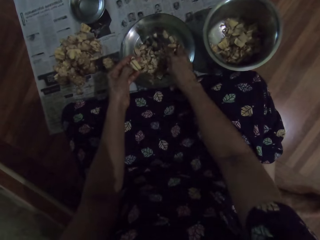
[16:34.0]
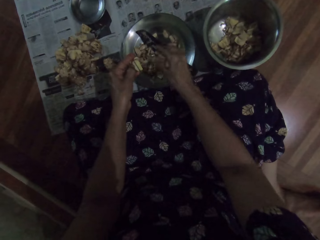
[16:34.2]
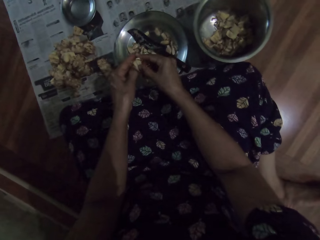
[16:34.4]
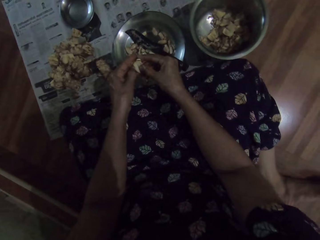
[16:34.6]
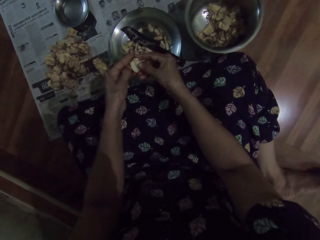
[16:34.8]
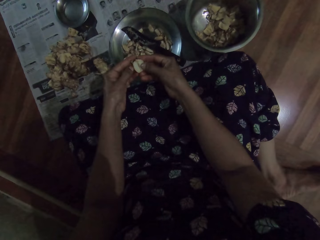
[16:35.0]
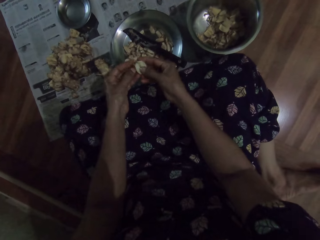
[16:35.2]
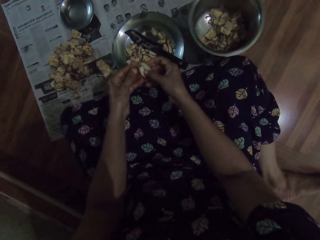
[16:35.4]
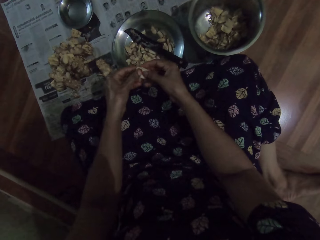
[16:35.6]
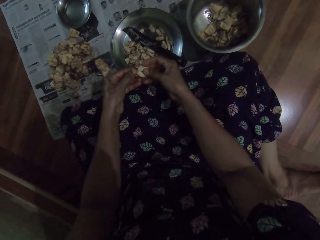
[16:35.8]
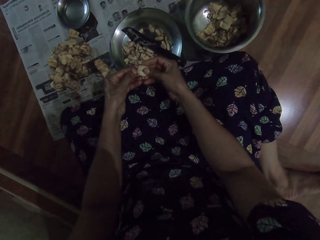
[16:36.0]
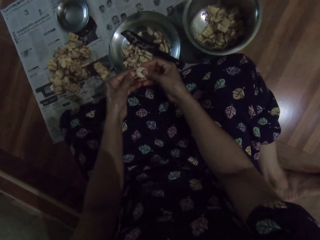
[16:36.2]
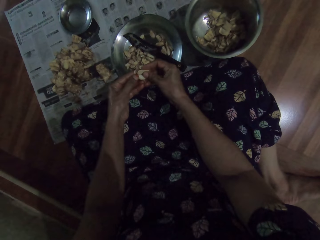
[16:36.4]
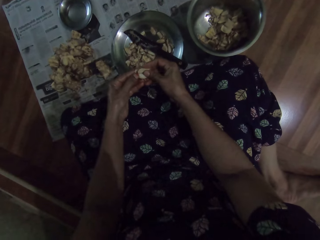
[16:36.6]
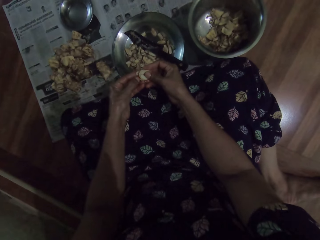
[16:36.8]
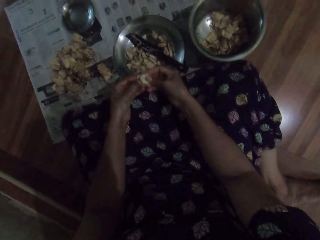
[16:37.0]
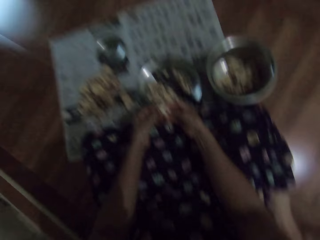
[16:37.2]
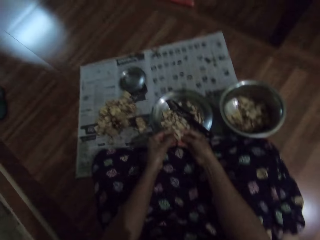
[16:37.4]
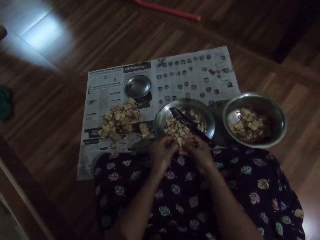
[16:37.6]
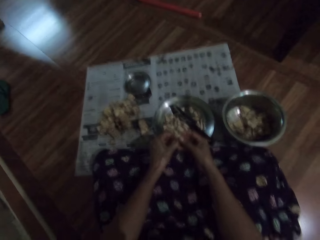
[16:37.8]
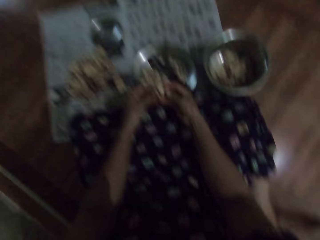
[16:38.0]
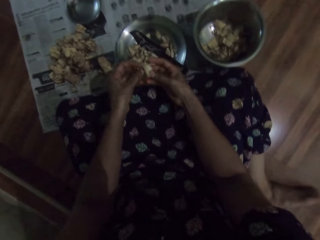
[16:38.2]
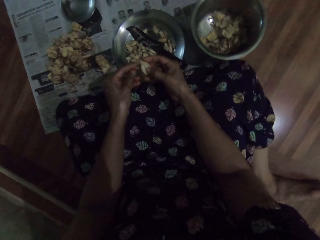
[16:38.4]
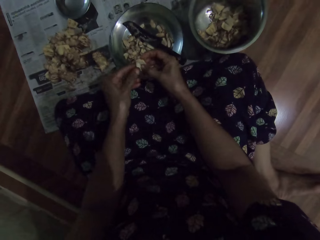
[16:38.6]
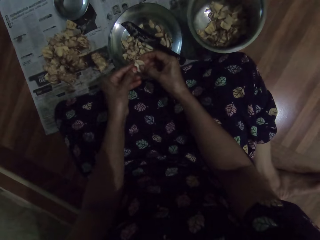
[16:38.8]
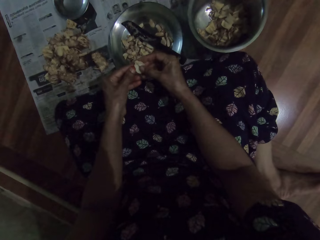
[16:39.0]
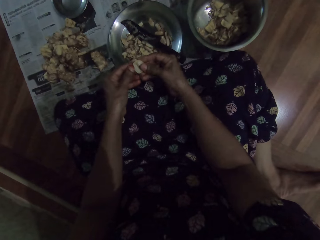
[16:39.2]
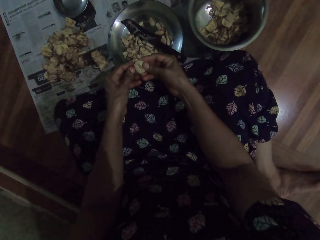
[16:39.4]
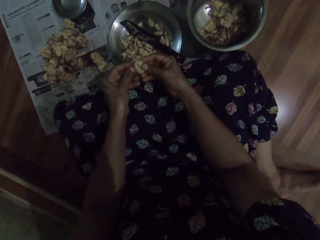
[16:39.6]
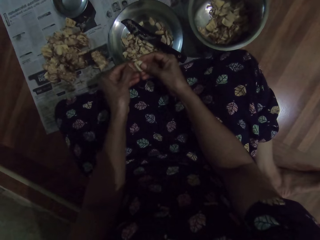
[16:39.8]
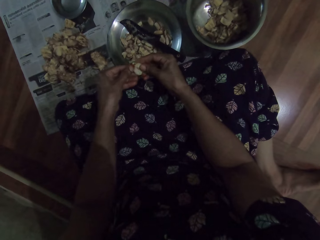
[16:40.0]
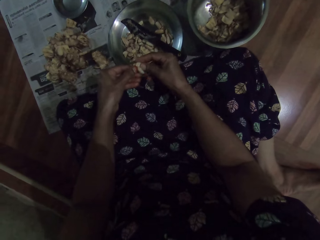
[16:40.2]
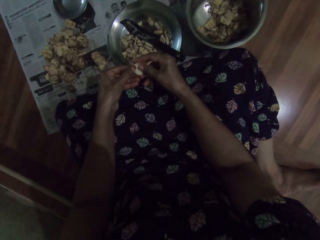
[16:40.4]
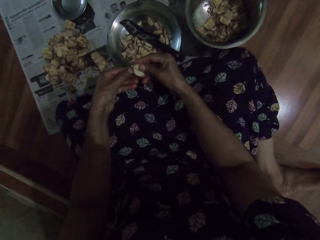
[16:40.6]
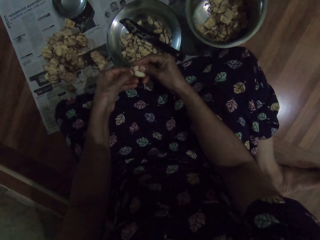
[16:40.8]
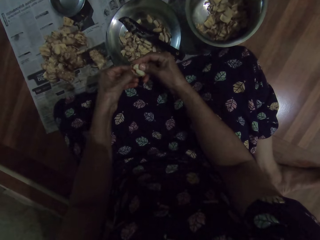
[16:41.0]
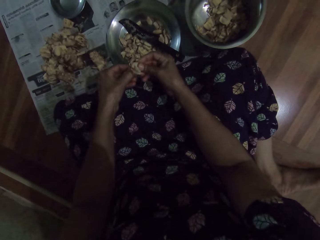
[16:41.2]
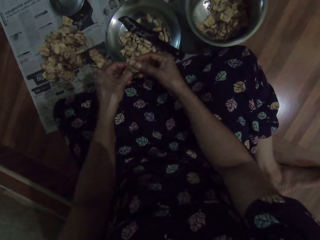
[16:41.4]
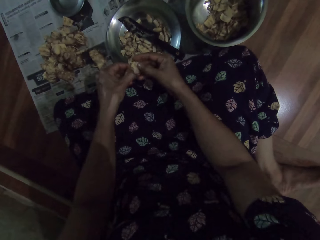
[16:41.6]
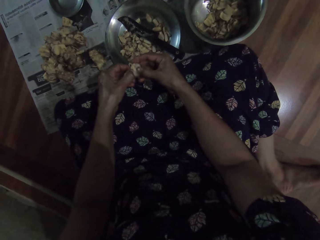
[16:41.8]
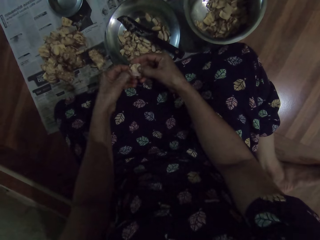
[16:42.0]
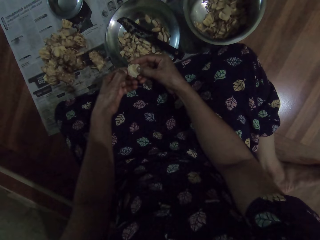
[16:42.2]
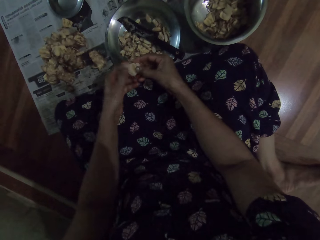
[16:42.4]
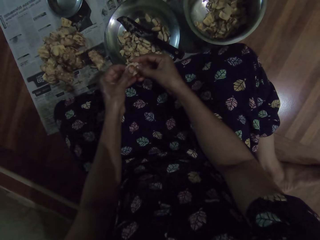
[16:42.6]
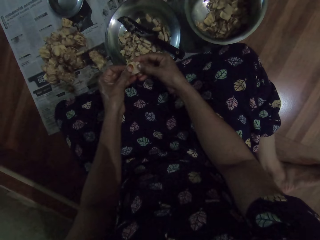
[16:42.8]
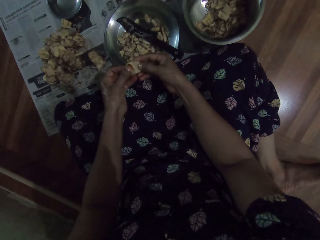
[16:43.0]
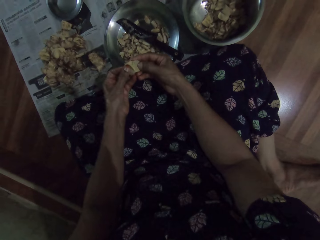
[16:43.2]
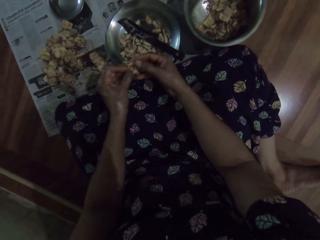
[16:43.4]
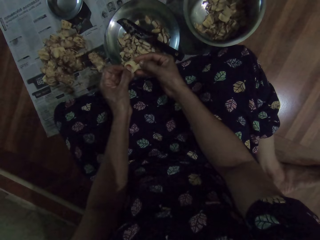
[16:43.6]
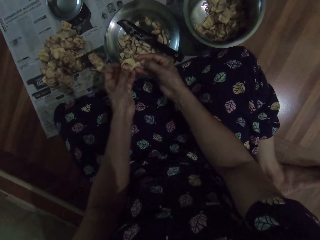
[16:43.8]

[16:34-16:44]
The camera wearer drops the knife in the plate on the floor with her right hand. She peels the jack fruit with both hands.

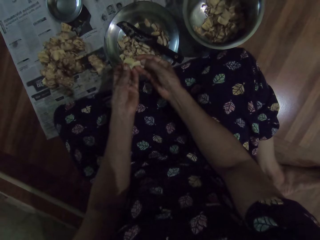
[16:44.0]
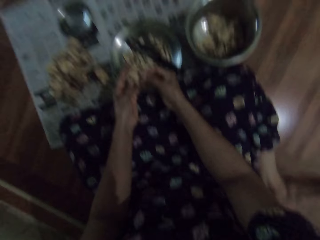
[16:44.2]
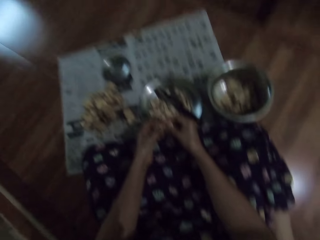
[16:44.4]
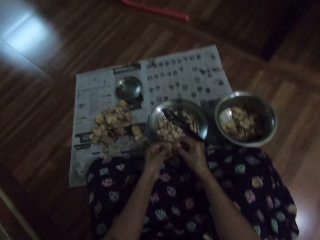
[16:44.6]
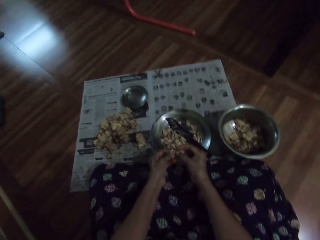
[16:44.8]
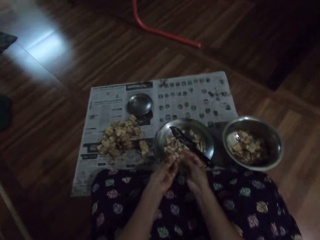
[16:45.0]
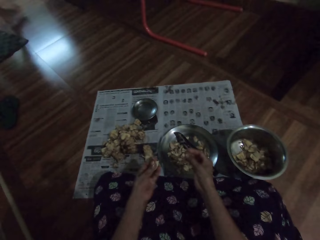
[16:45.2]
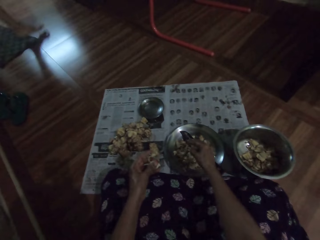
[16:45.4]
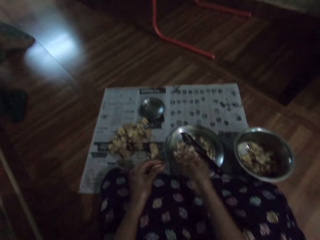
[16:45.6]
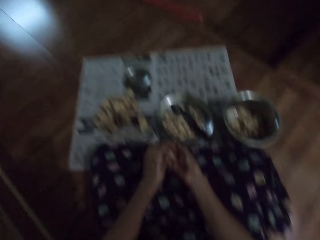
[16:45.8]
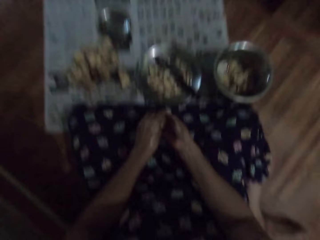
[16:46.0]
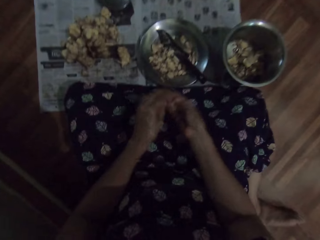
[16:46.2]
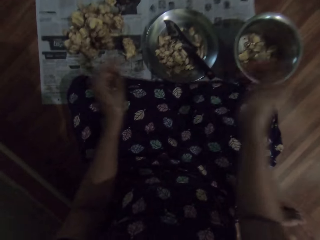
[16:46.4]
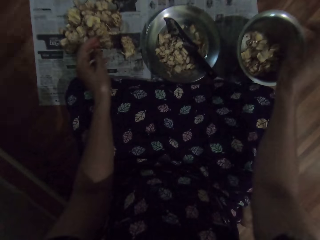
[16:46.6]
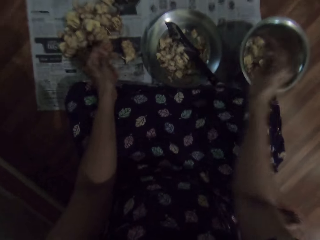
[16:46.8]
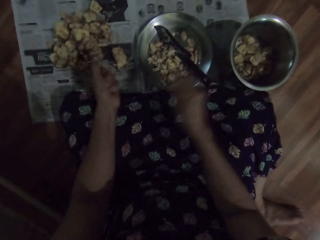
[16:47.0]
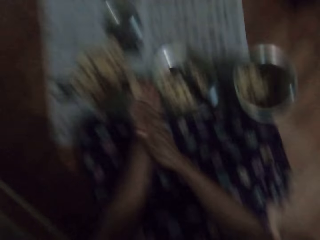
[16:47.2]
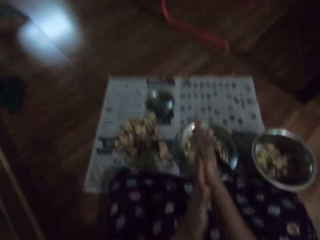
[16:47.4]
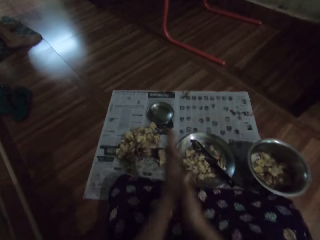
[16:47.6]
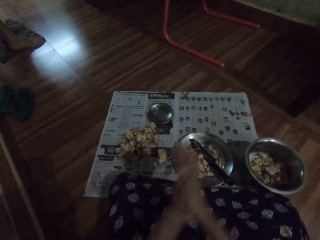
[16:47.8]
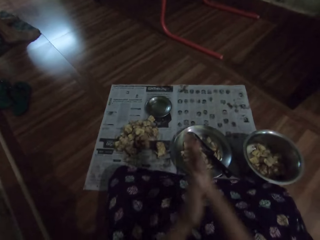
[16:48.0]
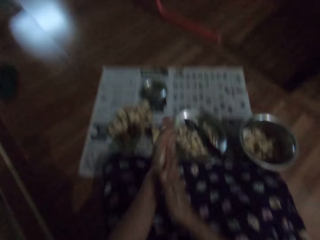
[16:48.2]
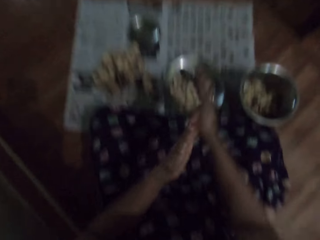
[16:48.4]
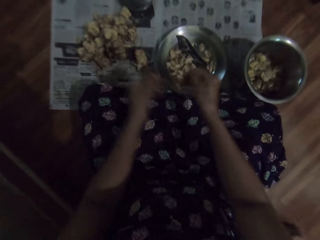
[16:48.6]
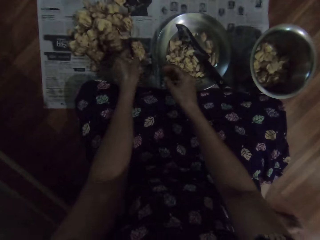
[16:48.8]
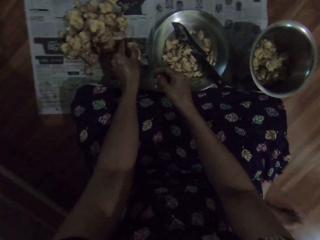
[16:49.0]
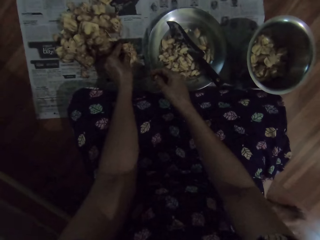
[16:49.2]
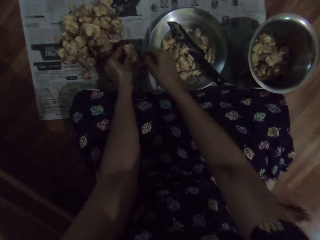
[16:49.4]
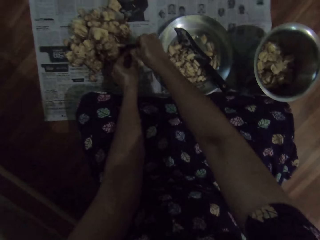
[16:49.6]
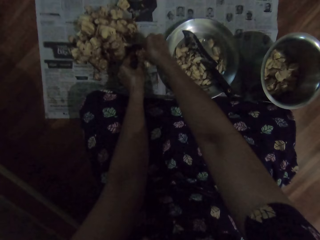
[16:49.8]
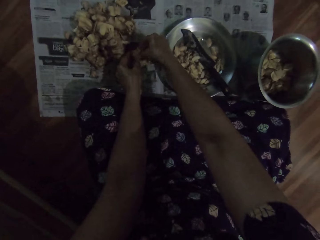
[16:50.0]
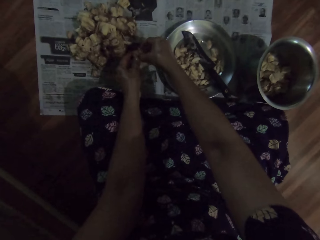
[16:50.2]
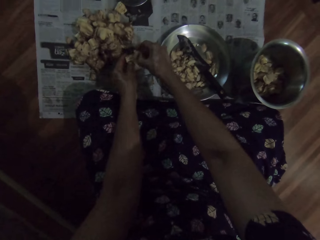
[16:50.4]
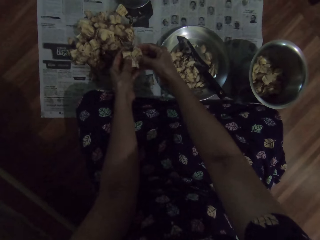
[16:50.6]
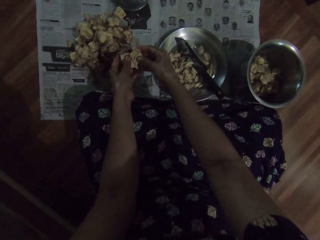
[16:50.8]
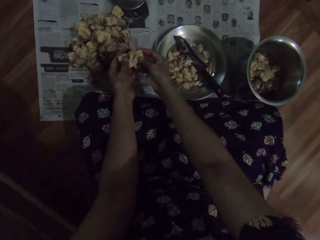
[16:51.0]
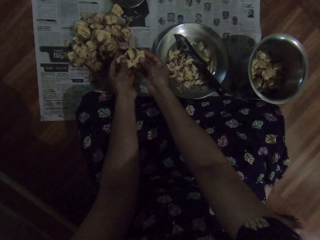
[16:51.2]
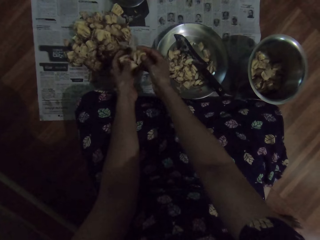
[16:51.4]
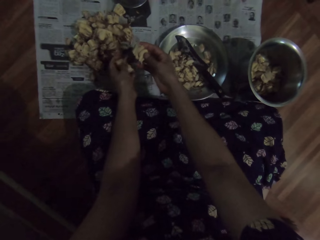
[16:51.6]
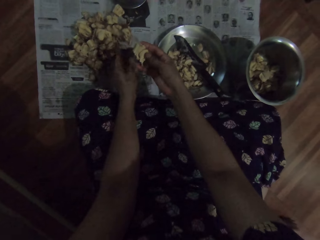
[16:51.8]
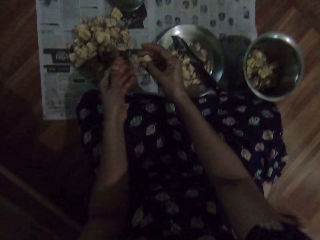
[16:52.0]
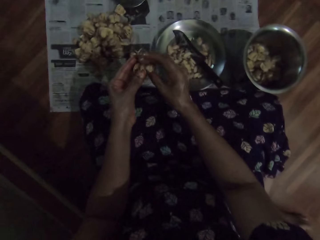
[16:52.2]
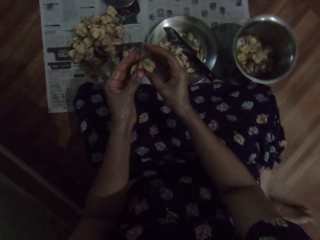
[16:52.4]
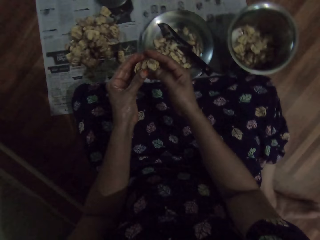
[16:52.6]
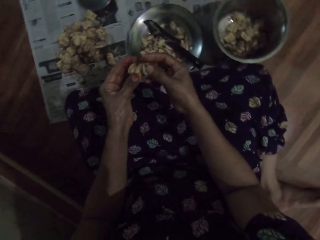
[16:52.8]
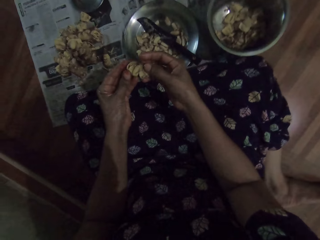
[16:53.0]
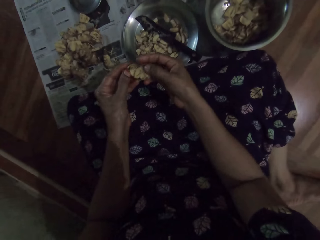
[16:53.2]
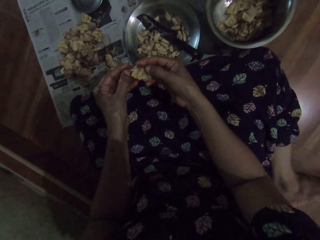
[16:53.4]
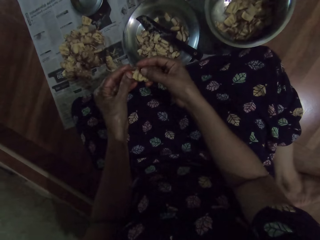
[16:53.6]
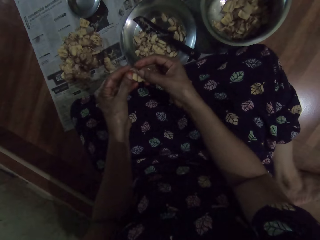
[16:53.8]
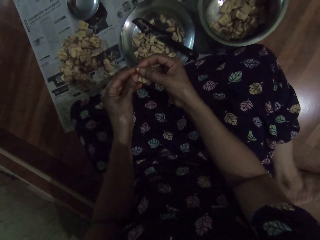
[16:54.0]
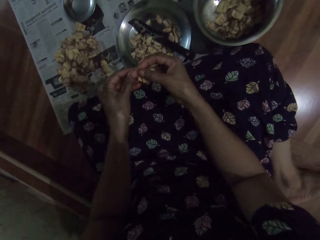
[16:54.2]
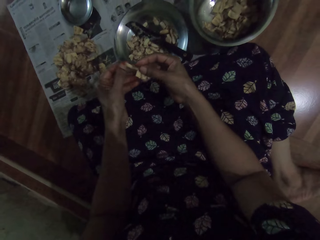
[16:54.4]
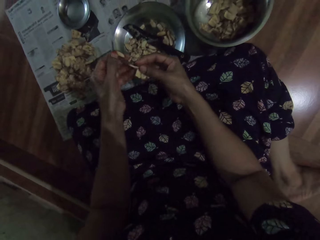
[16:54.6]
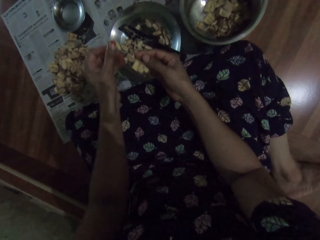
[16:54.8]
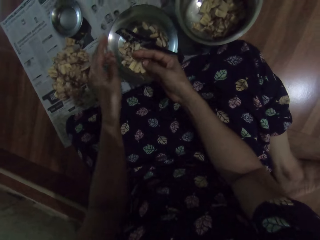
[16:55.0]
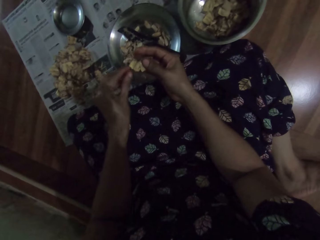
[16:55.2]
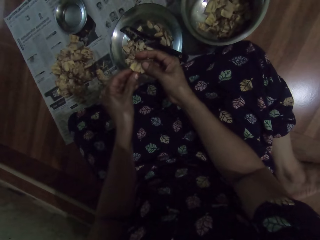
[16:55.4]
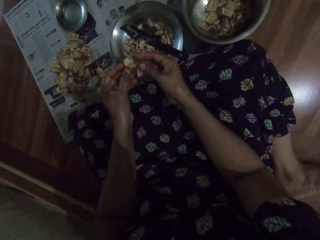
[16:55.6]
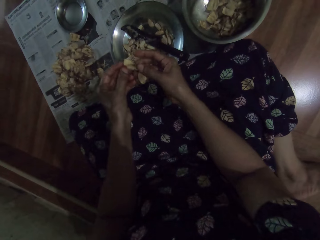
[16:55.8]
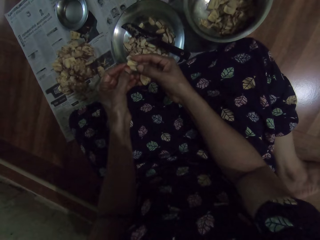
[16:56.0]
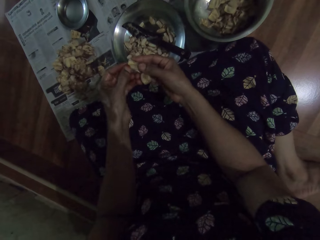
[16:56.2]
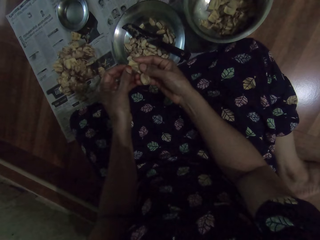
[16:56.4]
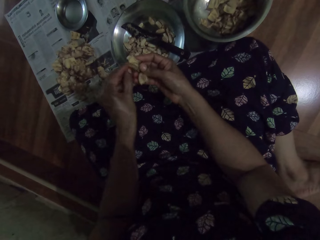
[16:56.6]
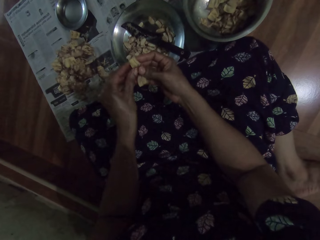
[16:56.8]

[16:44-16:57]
The camera wearer drops the jack fruit in the plate on the floor with her right hand. She passes the peel from her left hand to her right hand. She drops the peel in the bowl on the floor with her right hand. She rubs both hands. She picks the jack fruit from the floor with both hands. She breaks the jack fruit with both hands. She drops the jack fruit in her left hand on the floor. She peels the jack fruit with both hands. She drops the jack fruit in the plate on the floor with her left hand. She peels the jack fruit with both hands.
